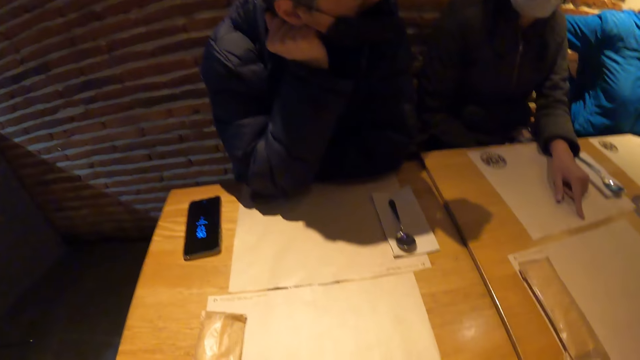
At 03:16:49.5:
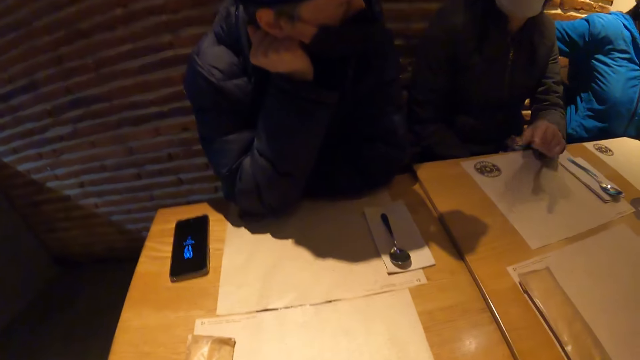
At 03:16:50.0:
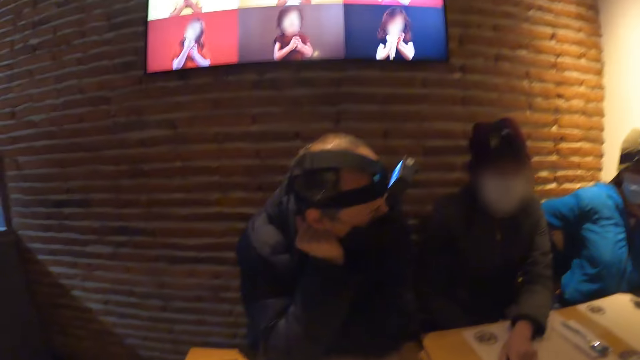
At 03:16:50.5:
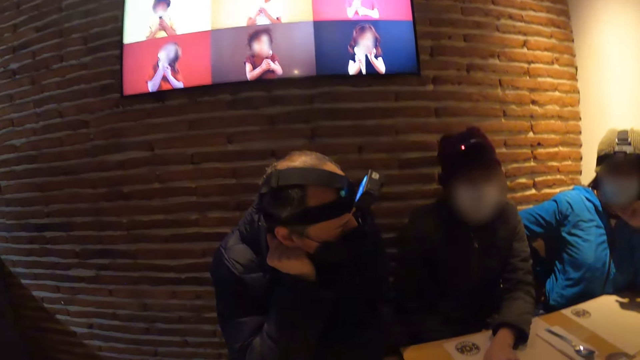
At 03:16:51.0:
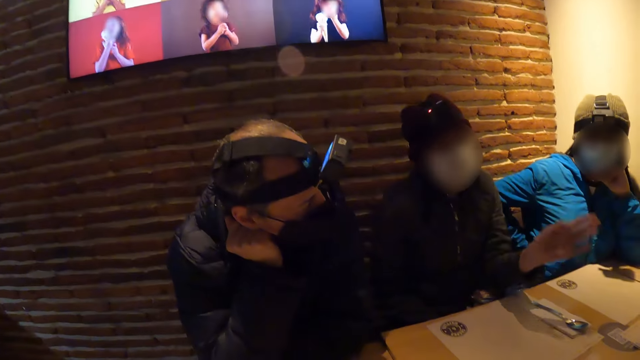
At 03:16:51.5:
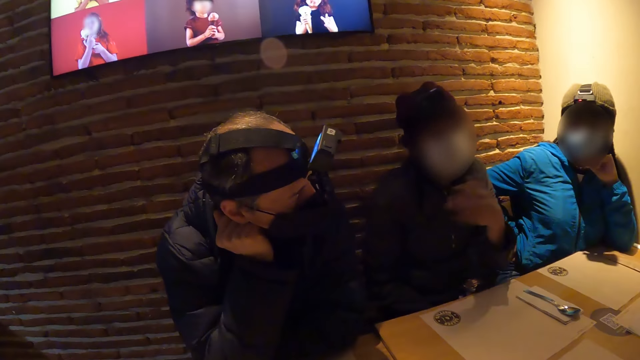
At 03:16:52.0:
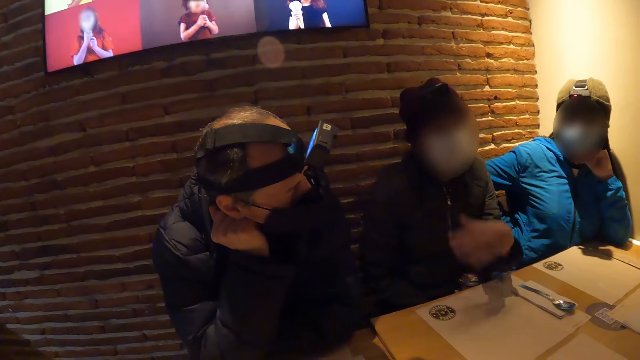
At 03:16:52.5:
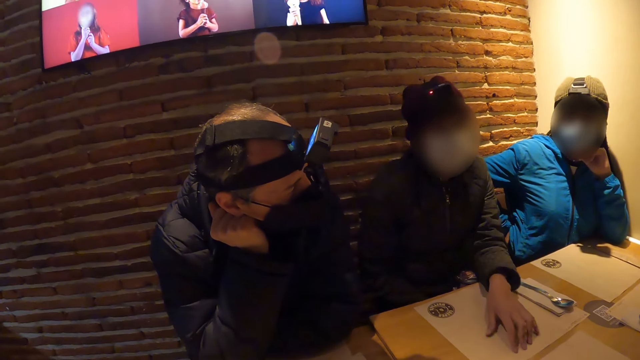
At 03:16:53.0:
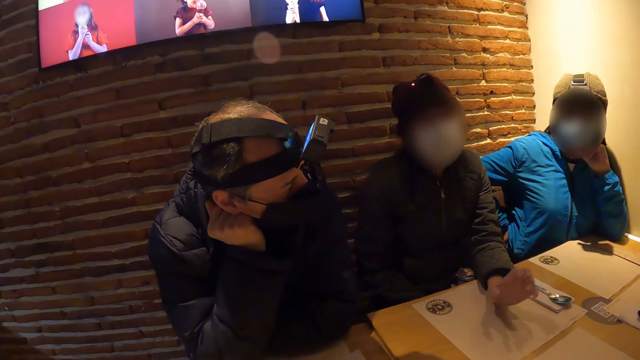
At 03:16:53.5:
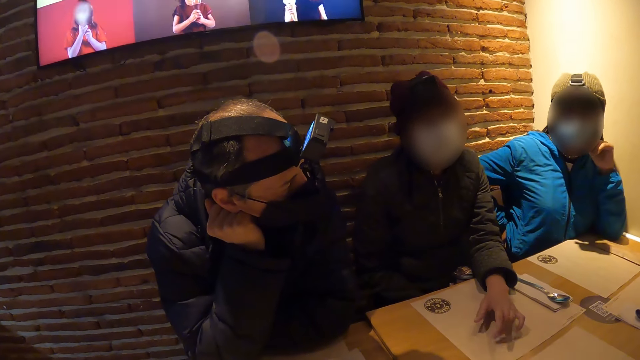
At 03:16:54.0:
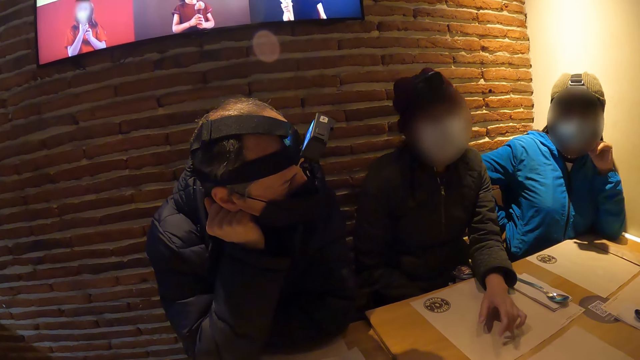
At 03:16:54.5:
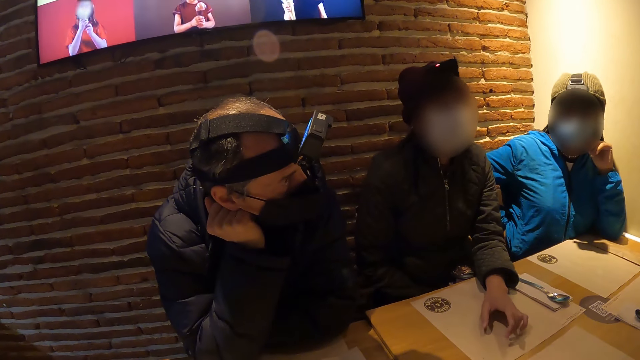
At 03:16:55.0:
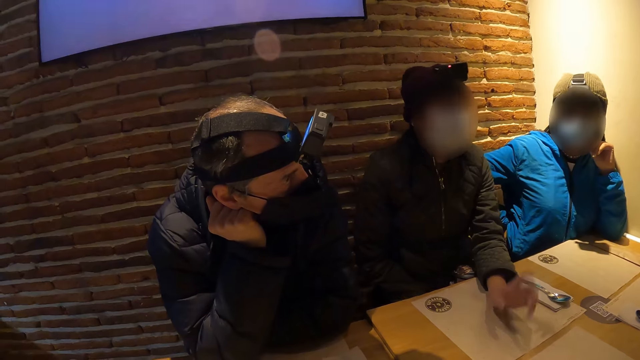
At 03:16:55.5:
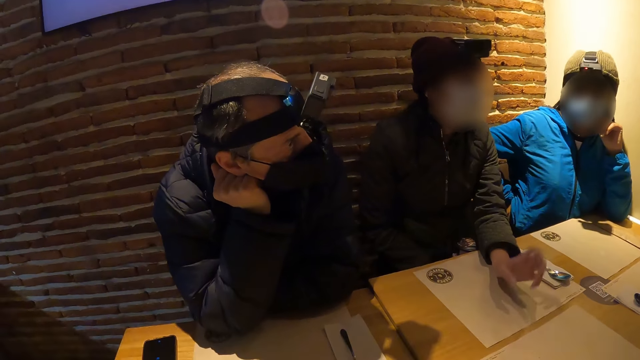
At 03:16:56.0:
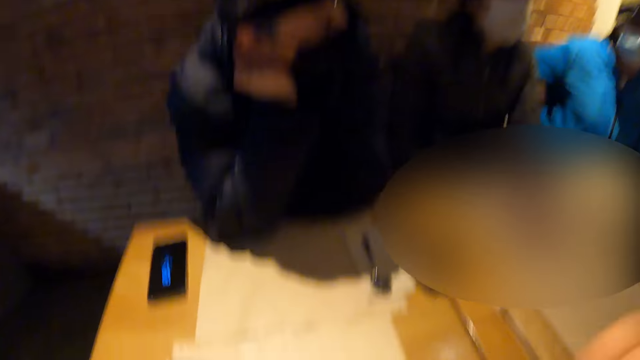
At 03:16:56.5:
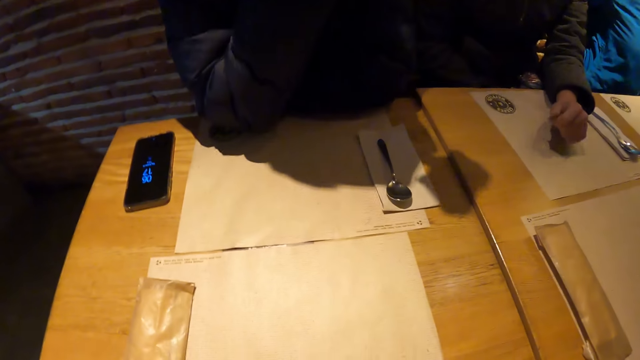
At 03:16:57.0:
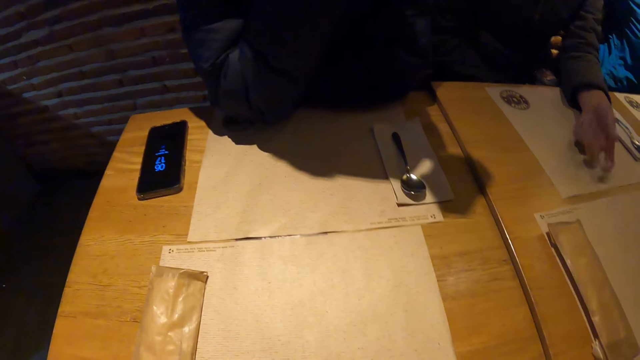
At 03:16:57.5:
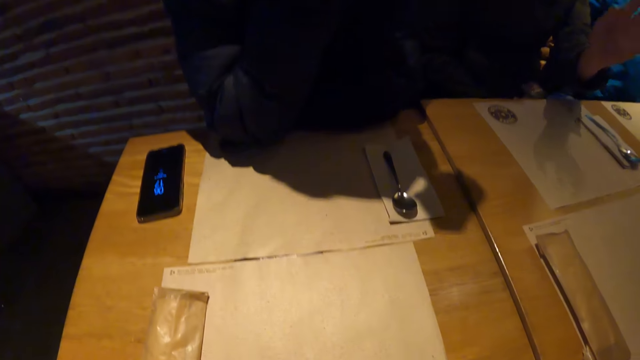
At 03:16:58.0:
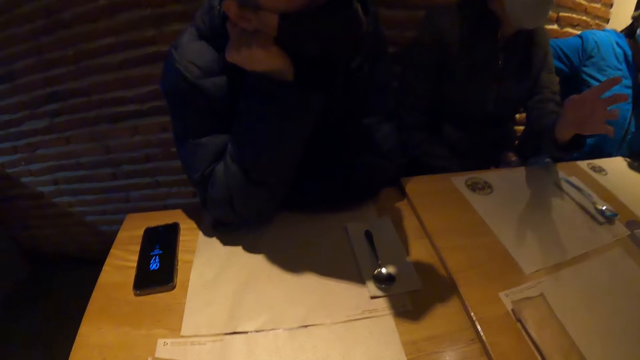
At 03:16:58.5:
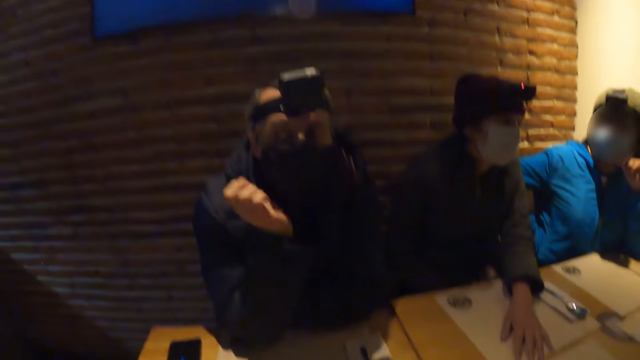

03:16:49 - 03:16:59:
The camera wearer watches television. A woman swings her left hand in the air. A man gestures. The woman taps her left hand on the table mat.

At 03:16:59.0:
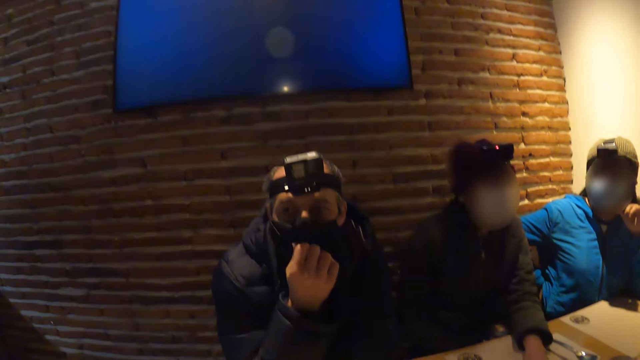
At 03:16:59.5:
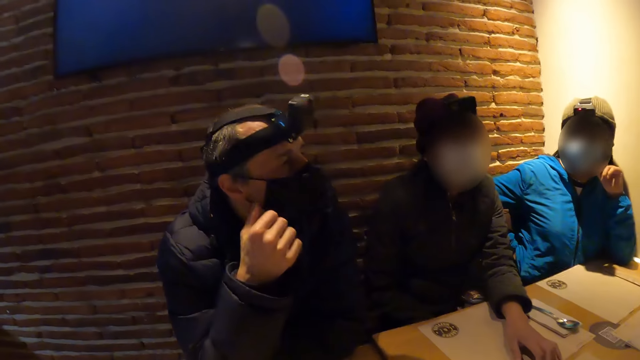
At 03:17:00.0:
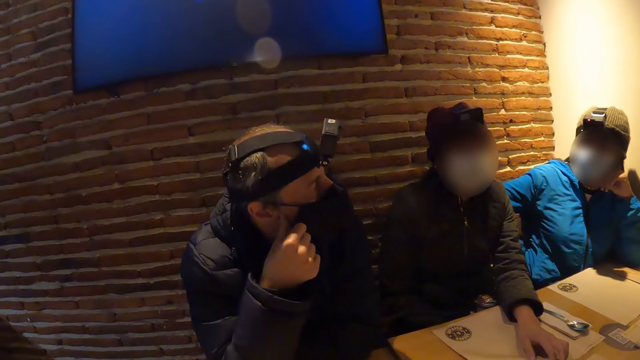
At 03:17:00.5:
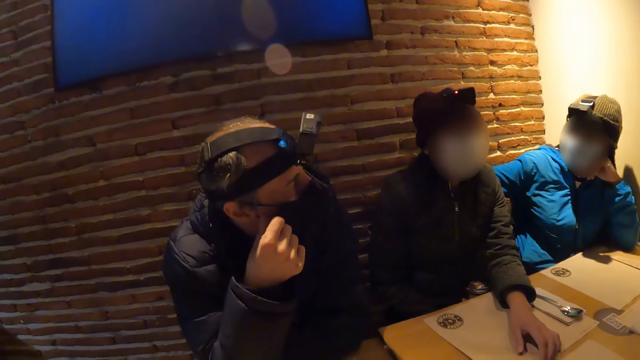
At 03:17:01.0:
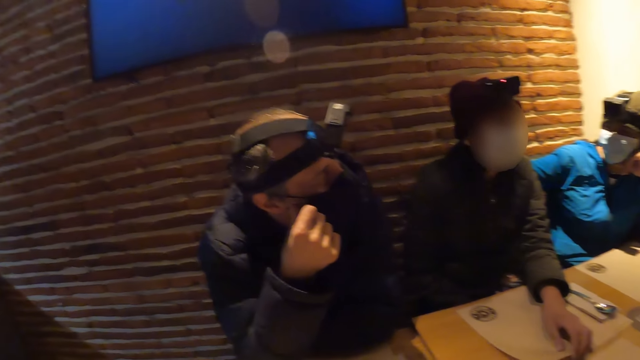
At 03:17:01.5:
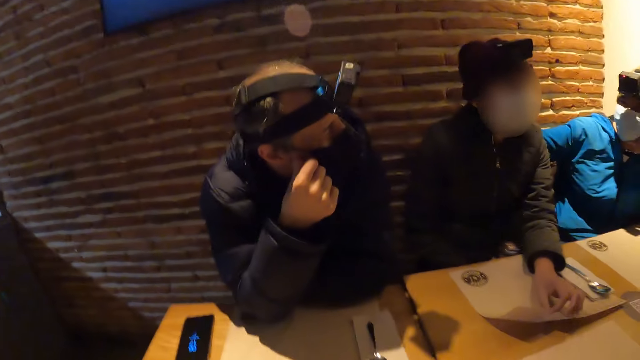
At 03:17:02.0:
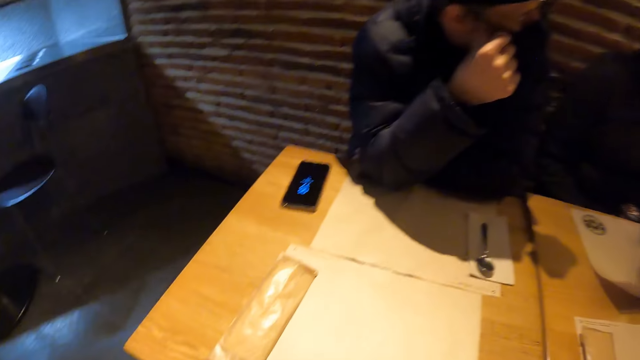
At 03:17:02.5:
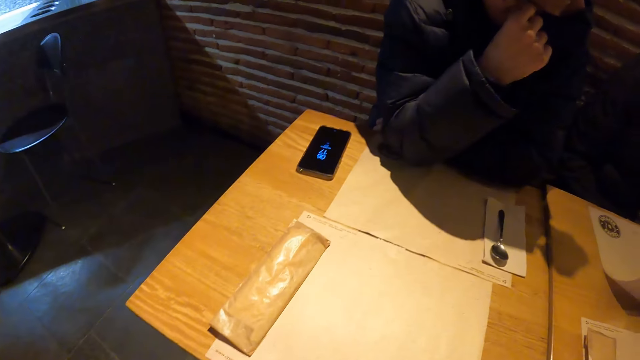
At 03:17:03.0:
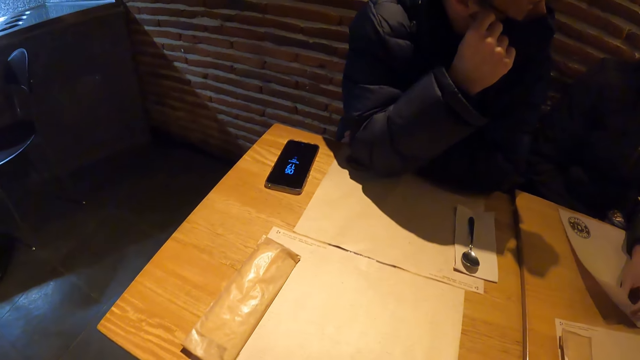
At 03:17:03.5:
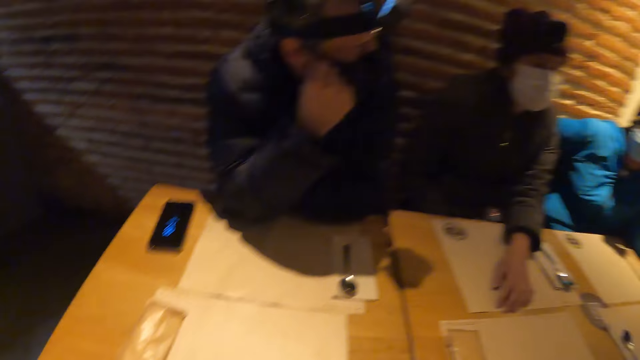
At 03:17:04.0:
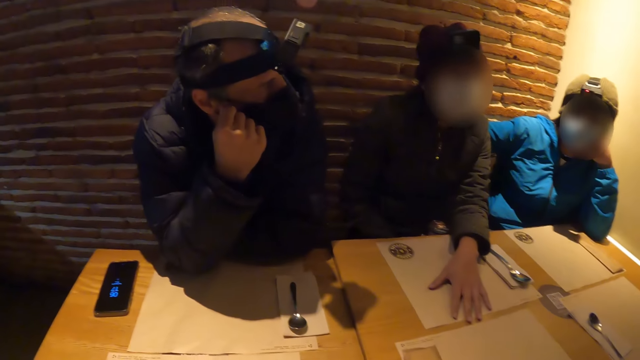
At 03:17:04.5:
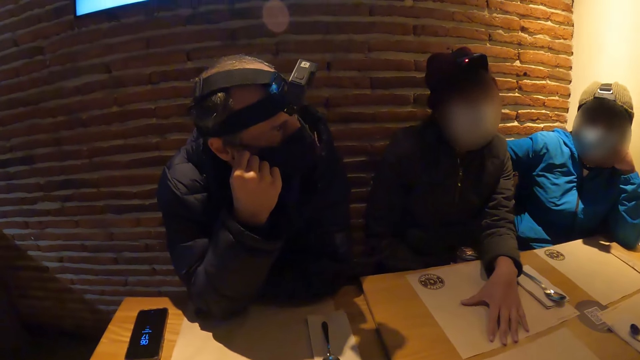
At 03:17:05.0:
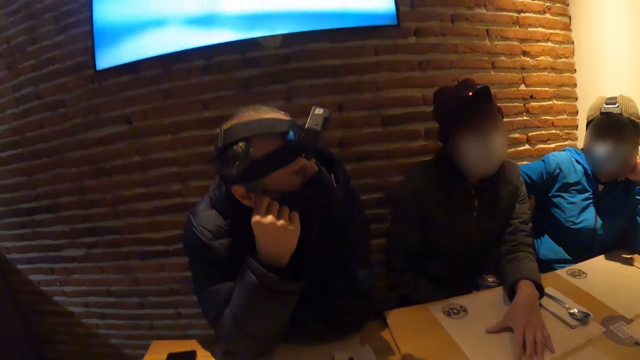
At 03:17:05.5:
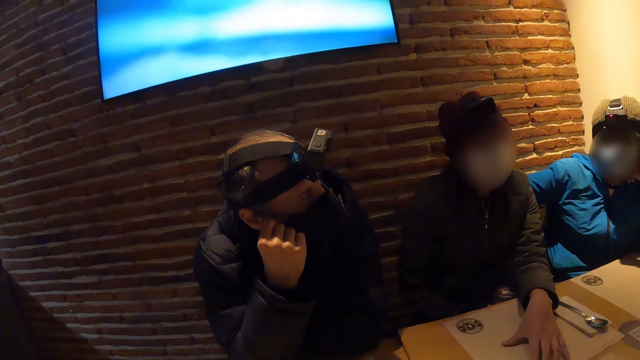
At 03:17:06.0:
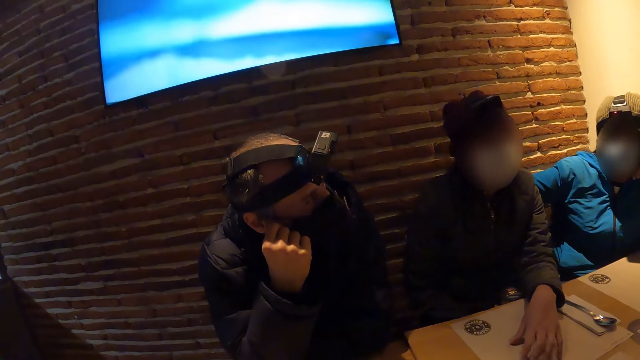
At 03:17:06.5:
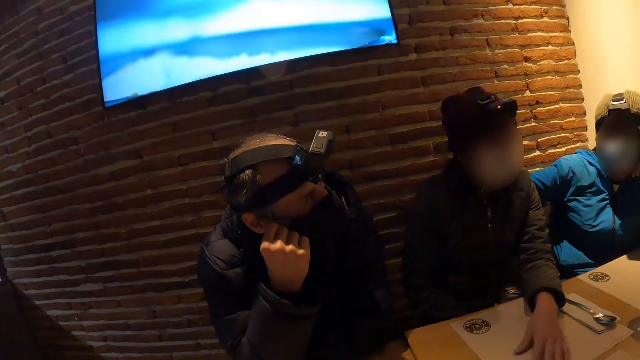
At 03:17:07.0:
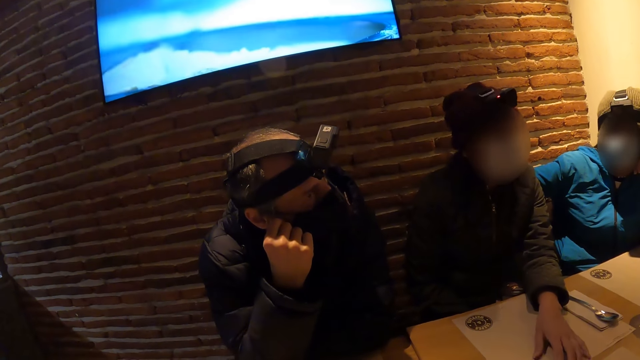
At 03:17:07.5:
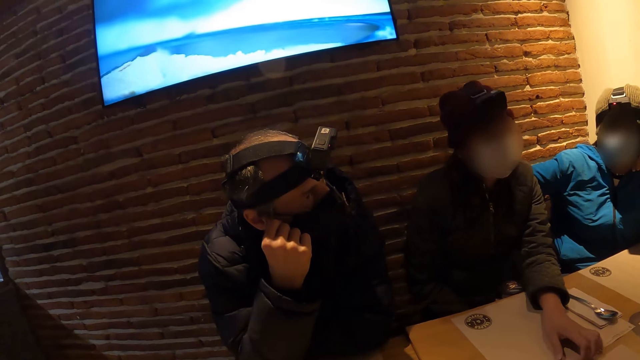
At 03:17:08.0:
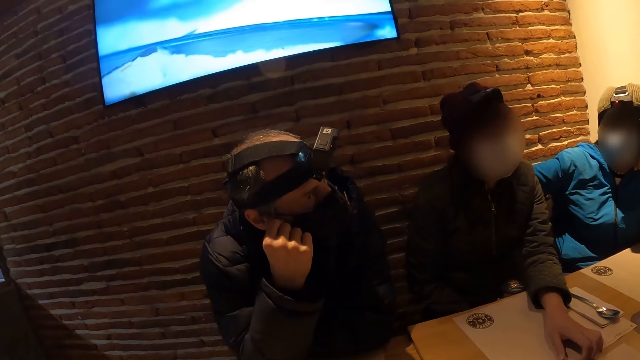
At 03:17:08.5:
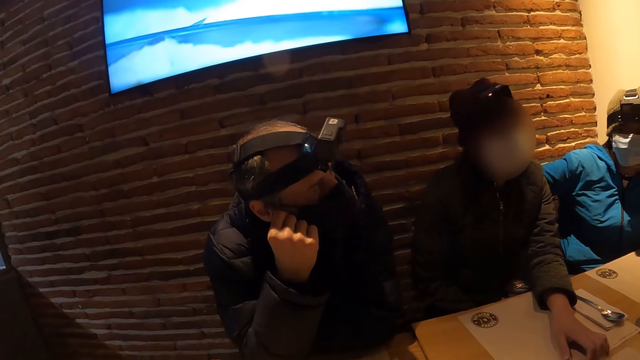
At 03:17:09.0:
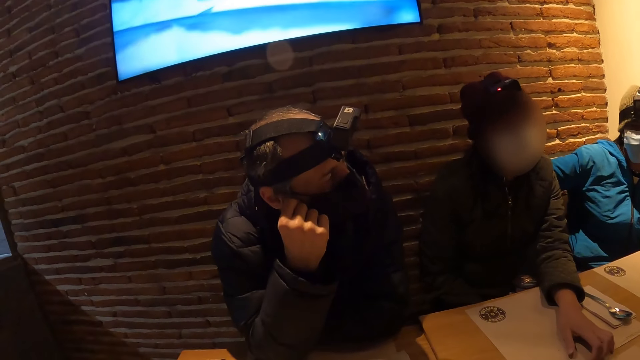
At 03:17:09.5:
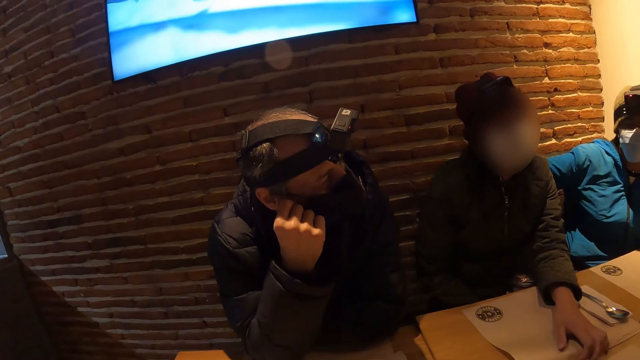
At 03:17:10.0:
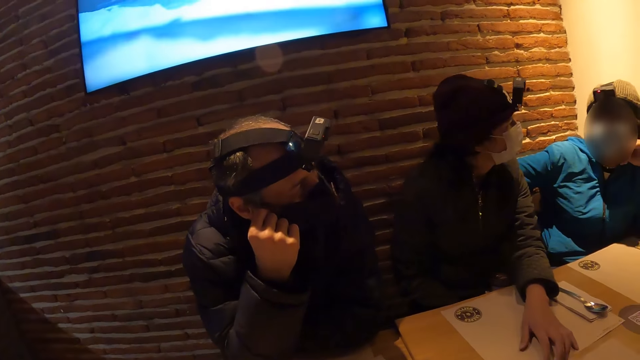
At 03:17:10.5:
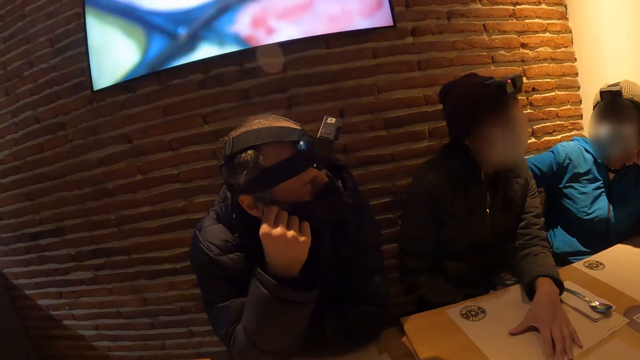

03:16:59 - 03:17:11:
The camera wearer looks around. They watch television.
